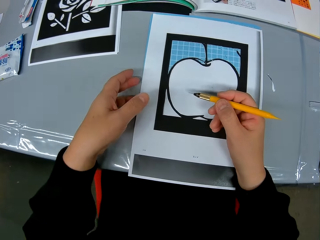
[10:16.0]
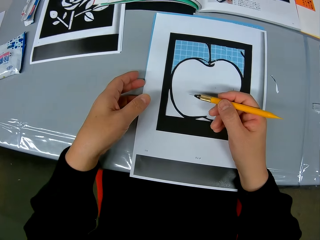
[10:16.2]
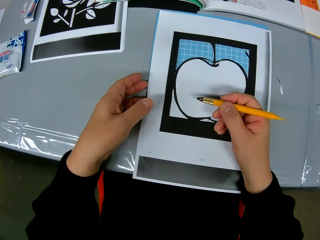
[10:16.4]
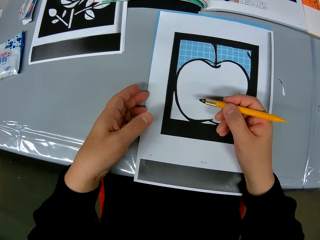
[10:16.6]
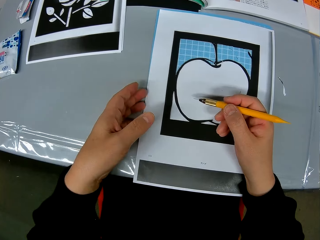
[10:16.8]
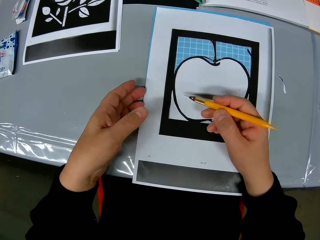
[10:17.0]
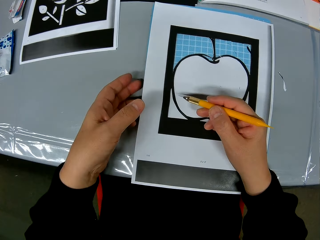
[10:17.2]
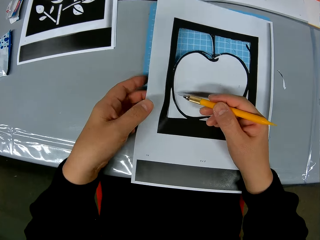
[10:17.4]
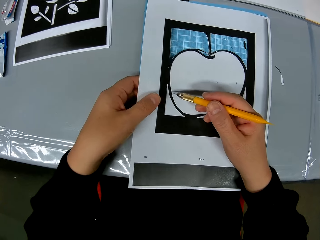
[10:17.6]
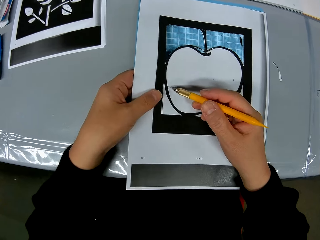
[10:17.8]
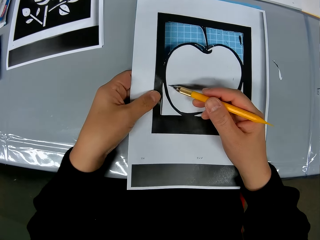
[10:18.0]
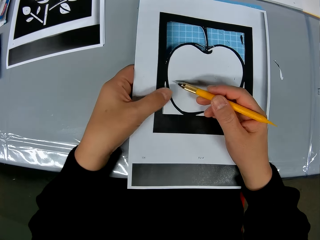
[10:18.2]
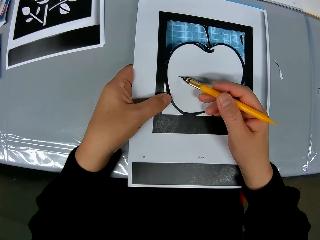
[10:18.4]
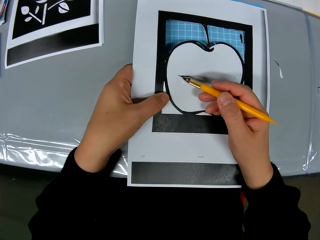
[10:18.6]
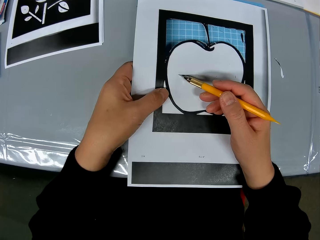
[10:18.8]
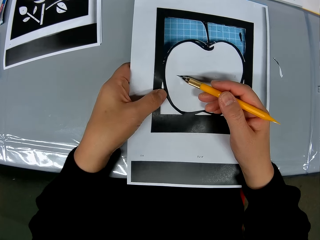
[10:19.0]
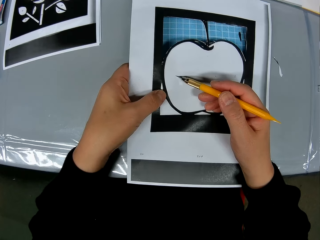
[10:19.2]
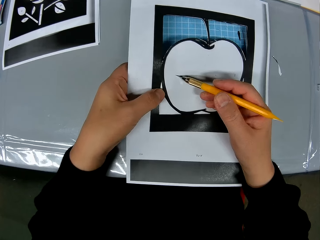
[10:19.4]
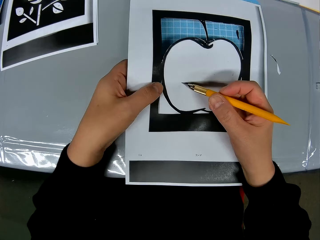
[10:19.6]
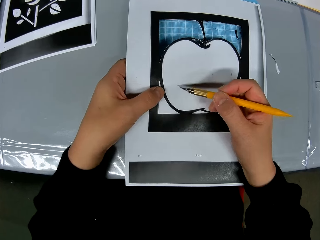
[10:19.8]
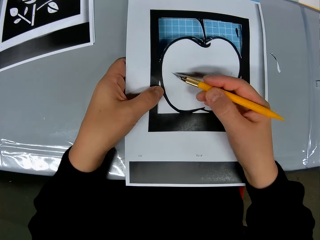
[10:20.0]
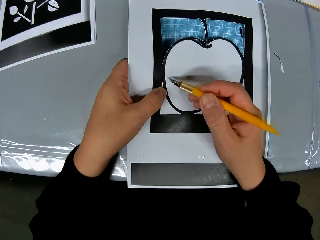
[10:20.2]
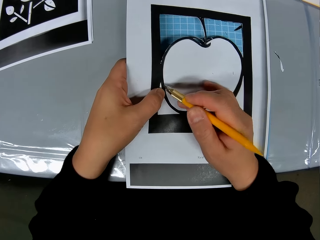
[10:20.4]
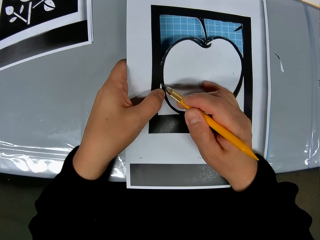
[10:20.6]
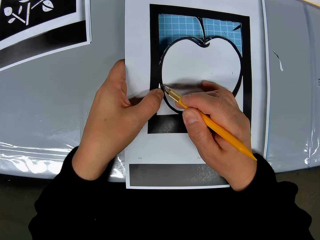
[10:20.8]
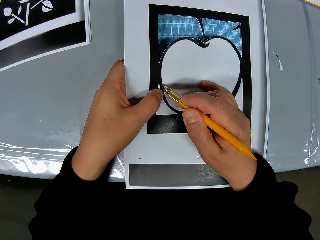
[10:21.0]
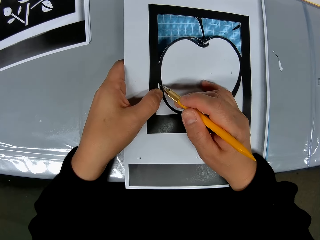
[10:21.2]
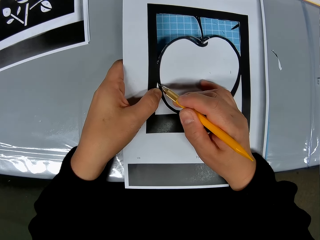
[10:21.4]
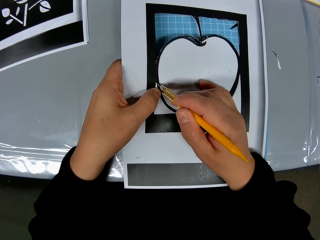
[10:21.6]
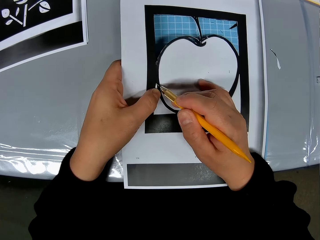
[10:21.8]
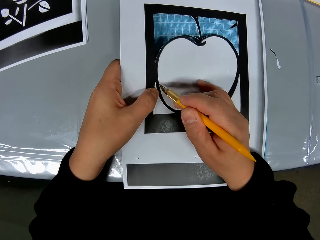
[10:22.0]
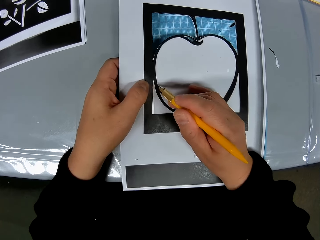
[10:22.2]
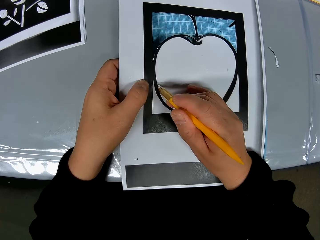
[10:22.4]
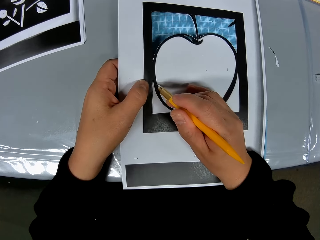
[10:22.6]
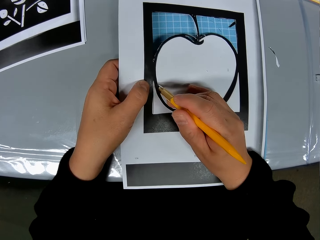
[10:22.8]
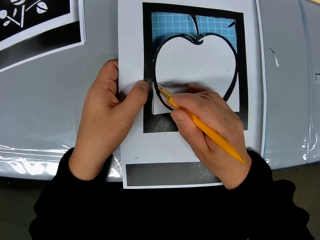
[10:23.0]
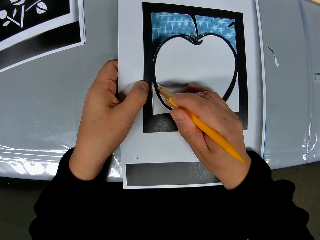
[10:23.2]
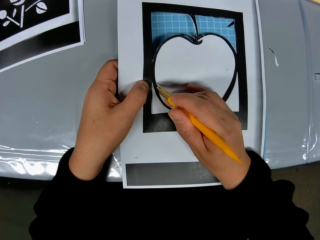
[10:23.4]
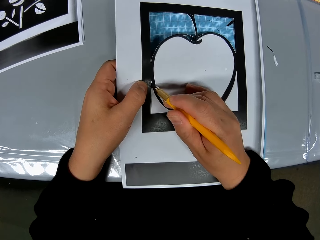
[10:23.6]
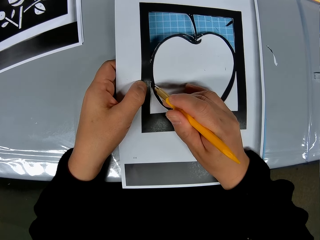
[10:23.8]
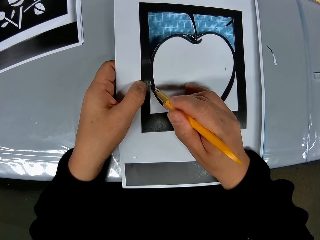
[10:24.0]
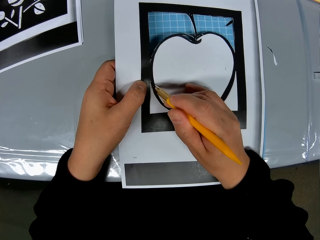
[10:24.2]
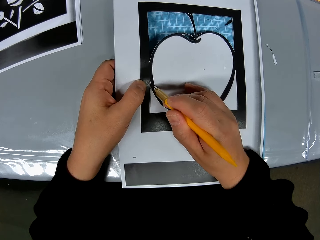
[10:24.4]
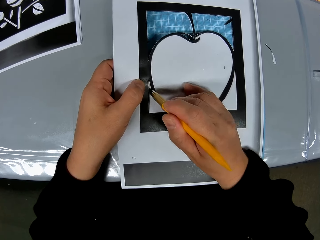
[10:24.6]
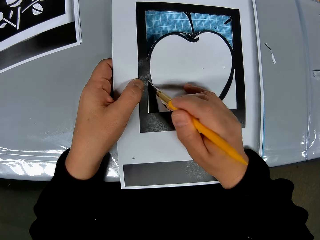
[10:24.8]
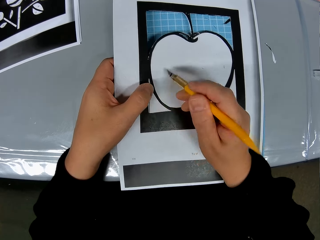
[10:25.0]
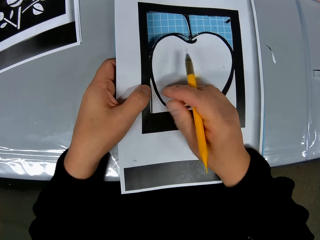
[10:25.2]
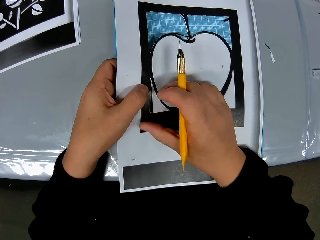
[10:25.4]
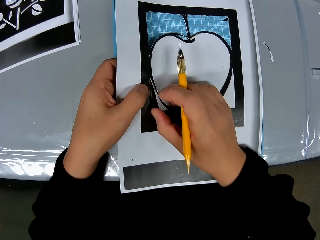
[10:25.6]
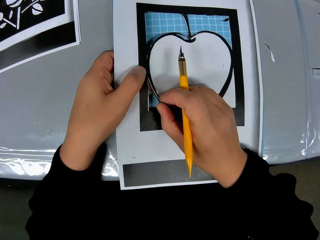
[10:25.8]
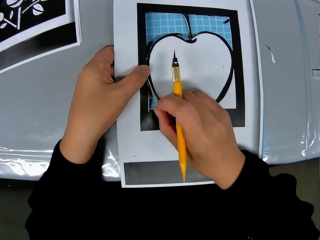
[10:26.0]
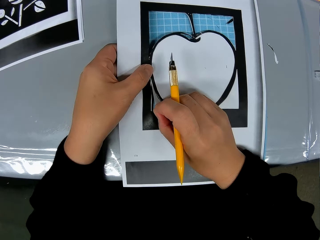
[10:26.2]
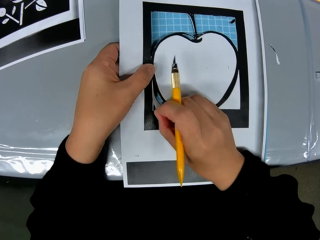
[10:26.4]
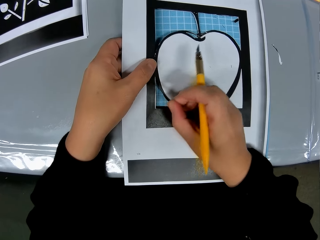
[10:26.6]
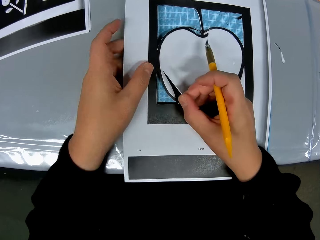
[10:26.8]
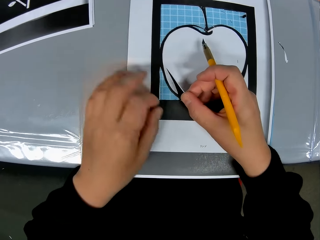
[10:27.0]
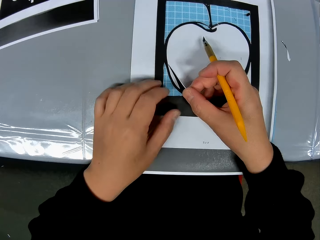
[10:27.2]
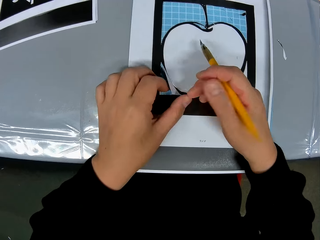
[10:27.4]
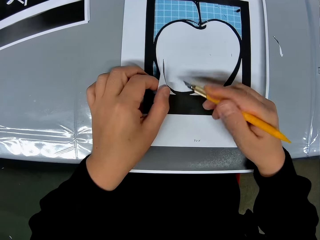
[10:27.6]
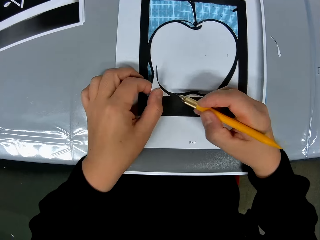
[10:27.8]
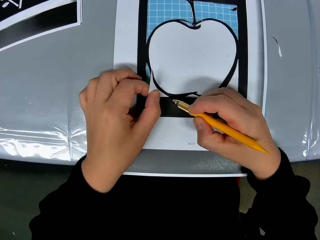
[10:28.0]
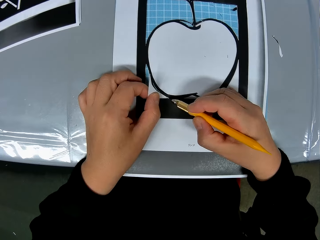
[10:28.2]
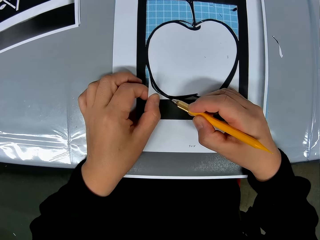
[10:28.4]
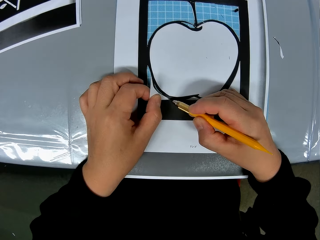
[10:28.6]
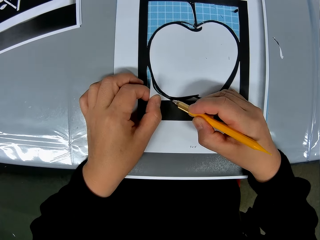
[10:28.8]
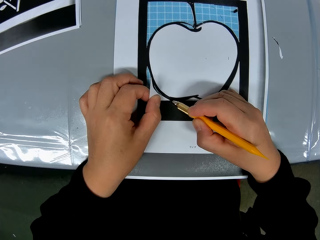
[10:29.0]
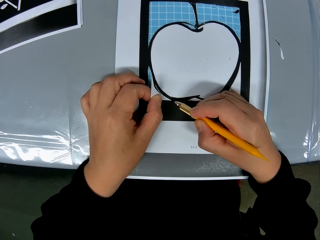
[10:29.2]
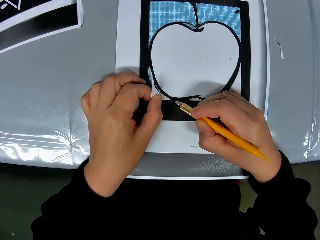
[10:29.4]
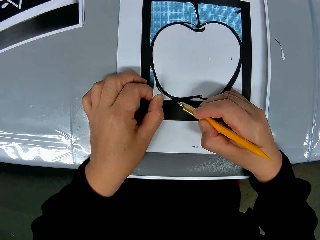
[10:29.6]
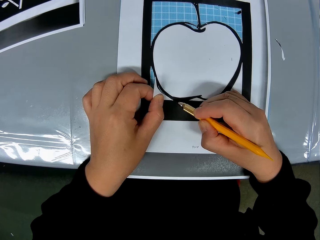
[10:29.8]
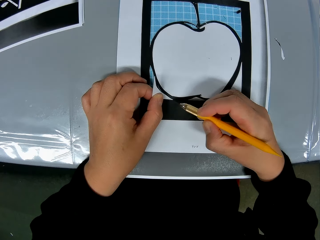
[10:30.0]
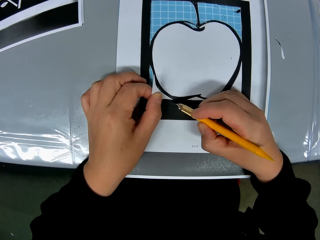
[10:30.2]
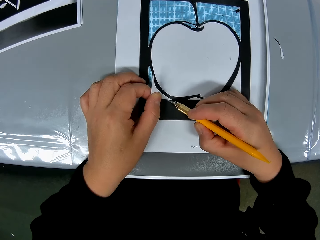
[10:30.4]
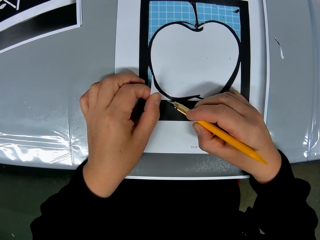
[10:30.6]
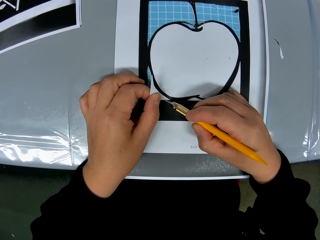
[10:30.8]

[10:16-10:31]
The camera wearer adjusts the craft sheet on the self-healing cutting mat. They cut out a piece from the craft sheet. They remove the cut-out piece.

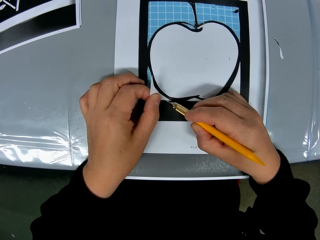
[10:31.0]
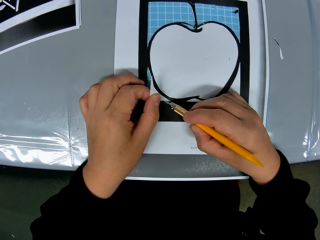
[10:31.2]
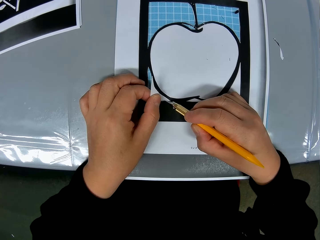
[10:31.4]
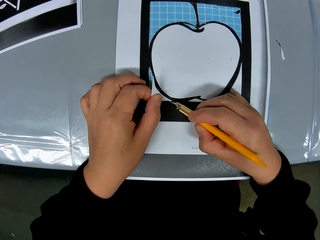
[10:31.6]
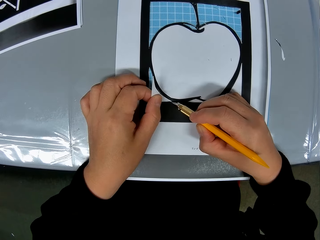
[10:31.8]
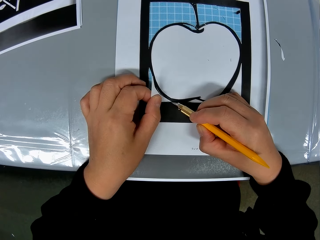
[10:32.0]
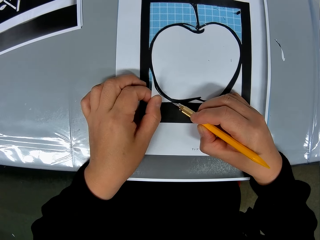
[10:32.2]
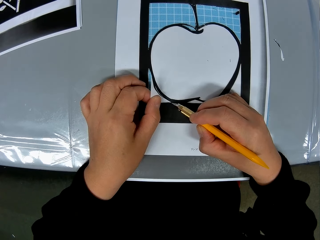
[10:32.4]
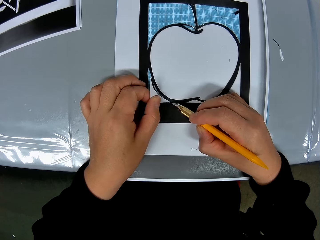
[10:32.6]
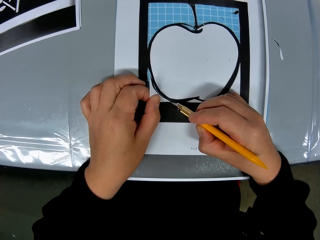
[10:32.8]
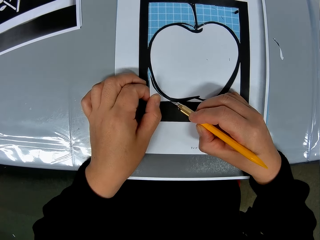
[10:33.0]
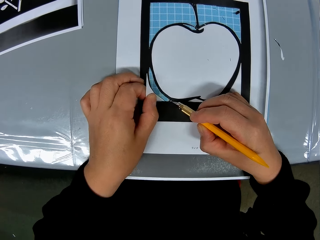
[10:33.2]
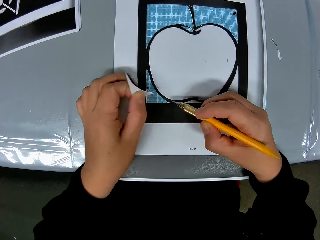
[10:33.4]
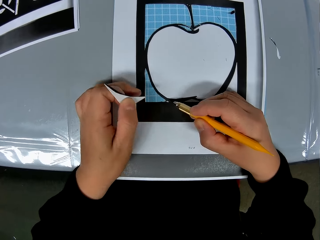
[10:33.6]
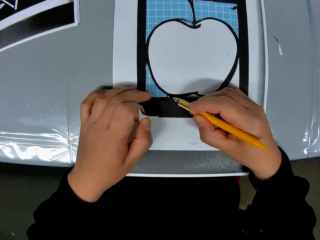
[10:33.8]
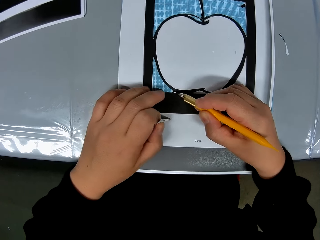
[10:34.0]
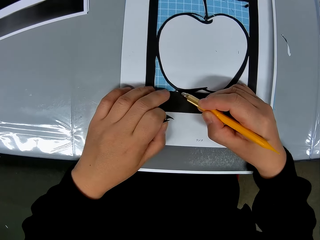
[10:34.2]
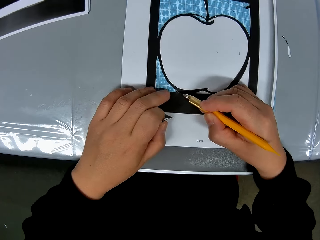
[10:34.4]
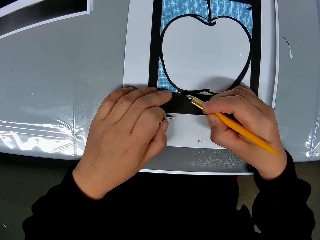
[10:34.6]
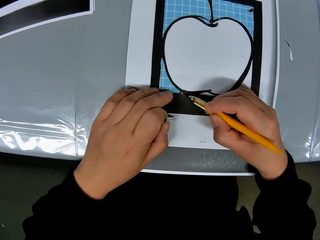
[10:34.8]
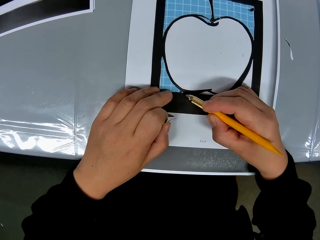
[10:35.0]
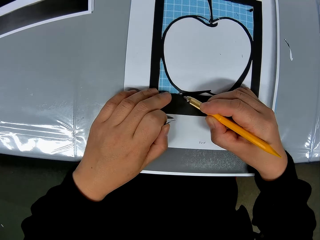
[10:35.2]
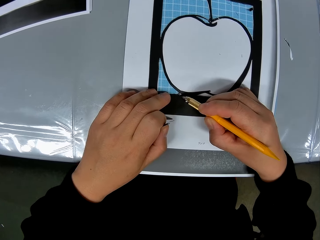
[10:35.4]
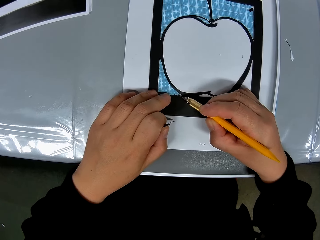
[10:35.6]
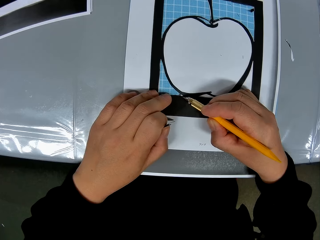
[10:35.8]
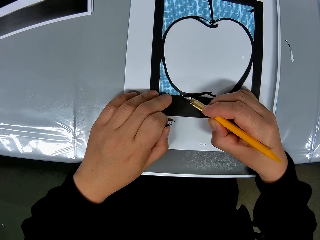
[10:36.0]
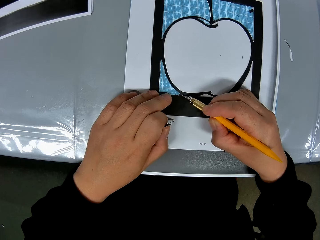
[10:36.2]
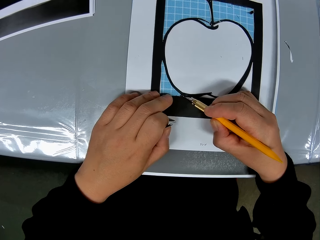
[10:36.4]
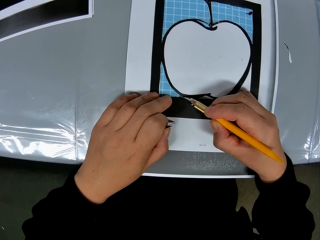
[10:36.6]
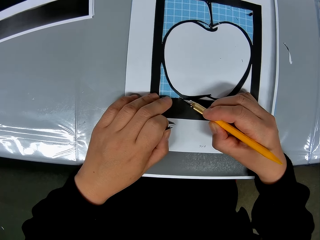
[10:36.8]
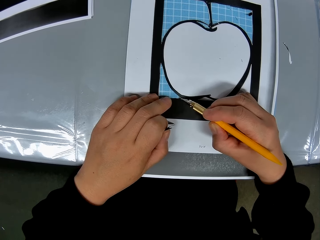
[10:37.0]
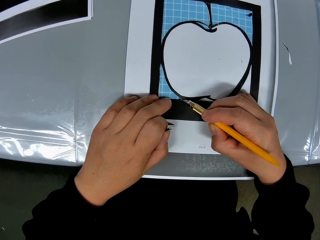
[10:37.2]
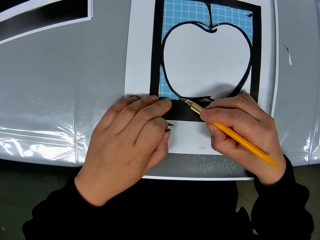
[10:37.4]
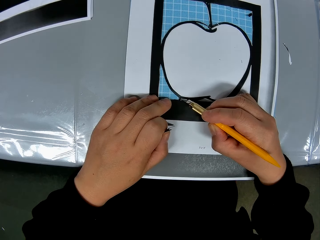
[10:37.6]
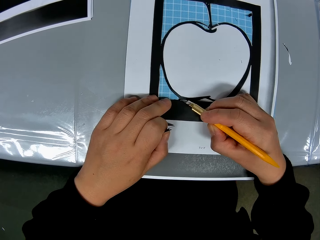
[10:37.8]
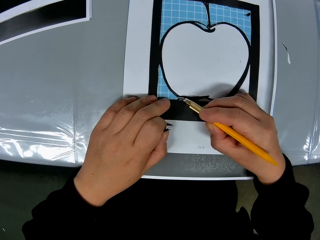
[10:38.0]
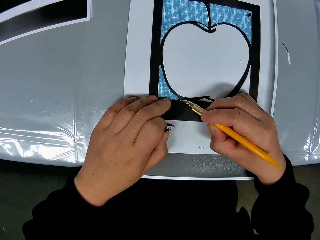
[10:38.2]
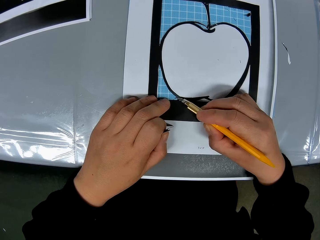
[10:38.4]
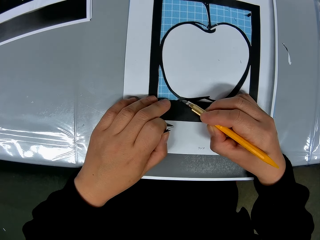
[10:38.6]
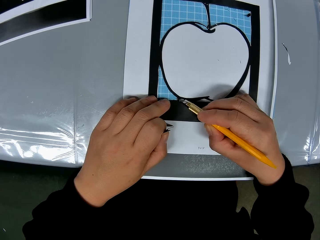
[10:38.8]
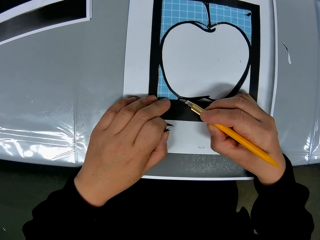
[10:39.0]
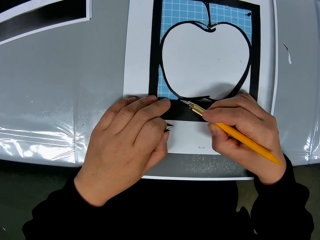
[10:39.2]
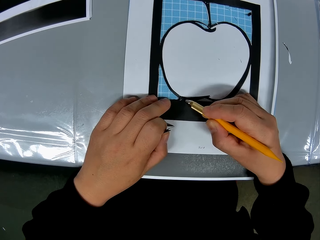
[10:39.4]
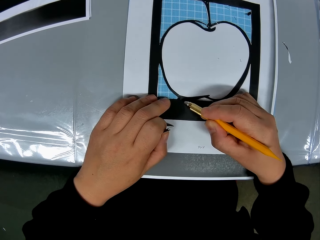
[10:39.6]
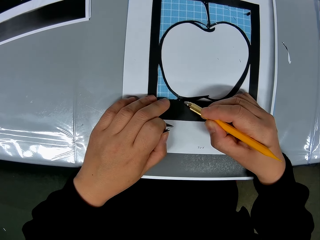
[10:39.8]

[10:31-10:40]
The camera wearer cuts out a small piece of the paper. He traces out the craft from the craft sheet with the cutting stencil in his right hand.
